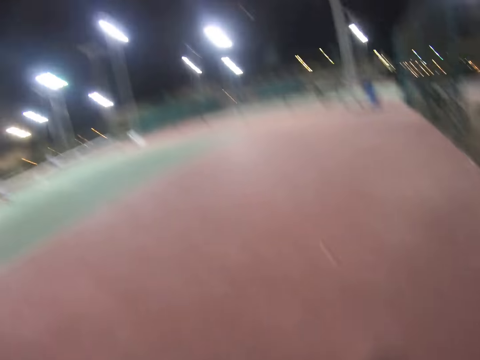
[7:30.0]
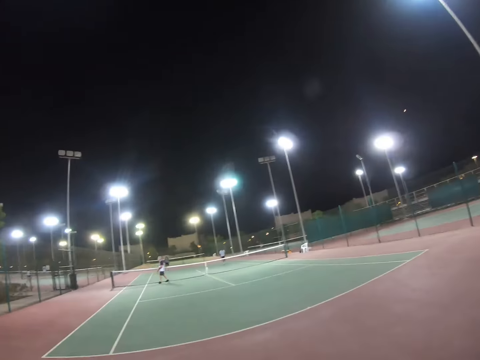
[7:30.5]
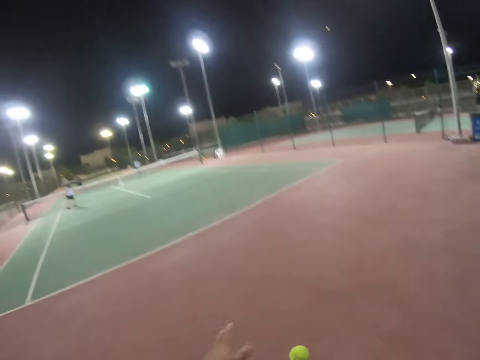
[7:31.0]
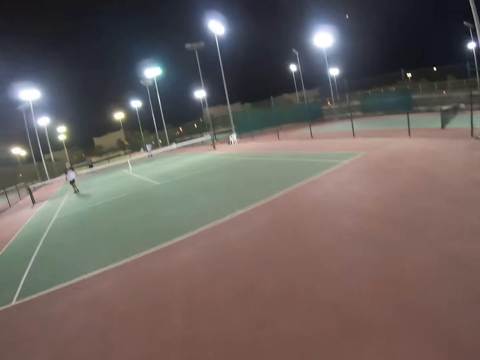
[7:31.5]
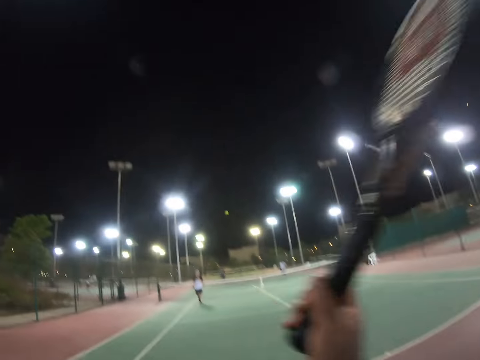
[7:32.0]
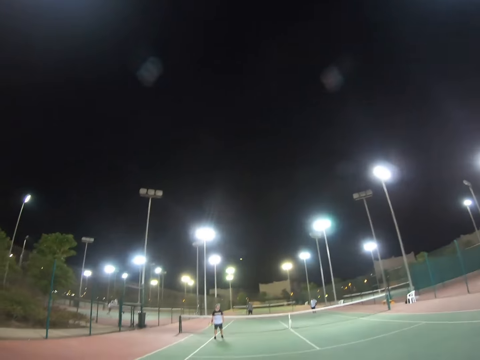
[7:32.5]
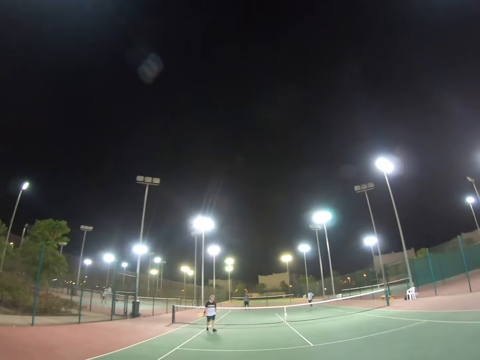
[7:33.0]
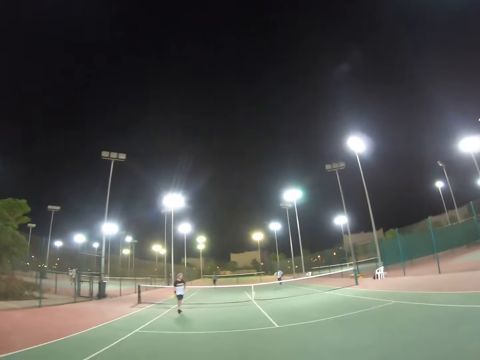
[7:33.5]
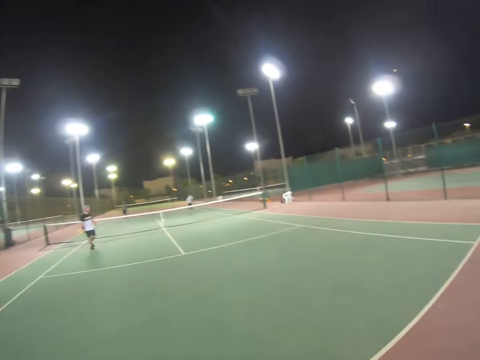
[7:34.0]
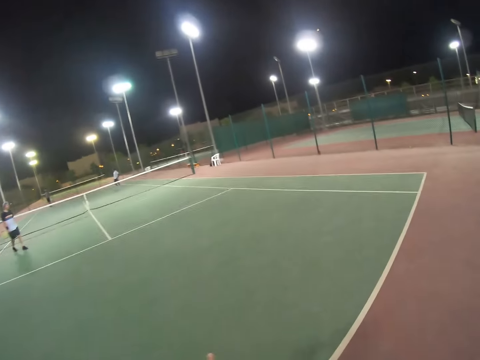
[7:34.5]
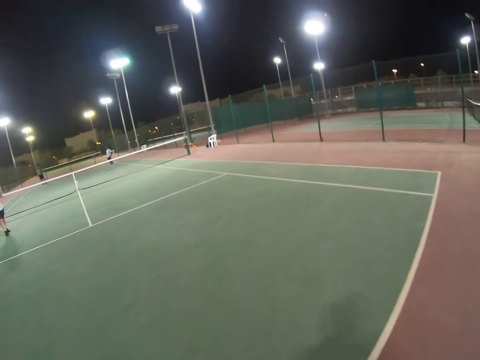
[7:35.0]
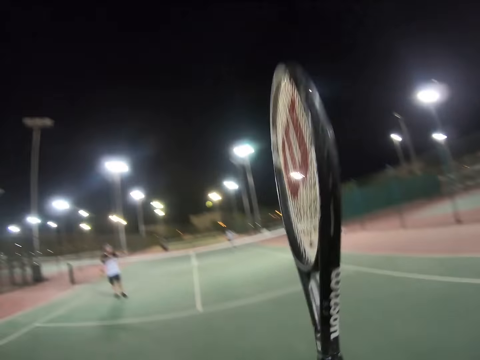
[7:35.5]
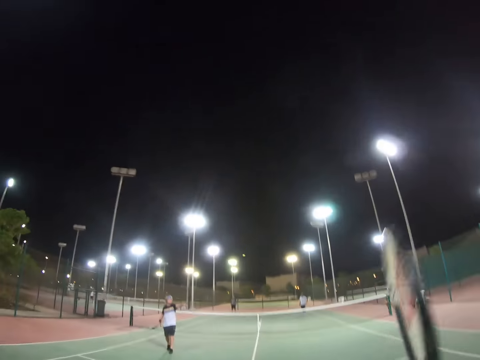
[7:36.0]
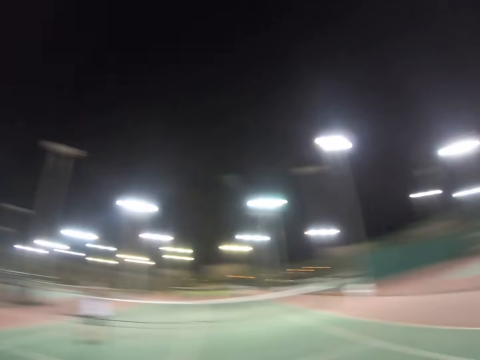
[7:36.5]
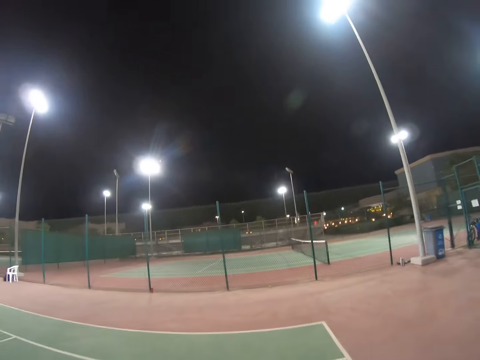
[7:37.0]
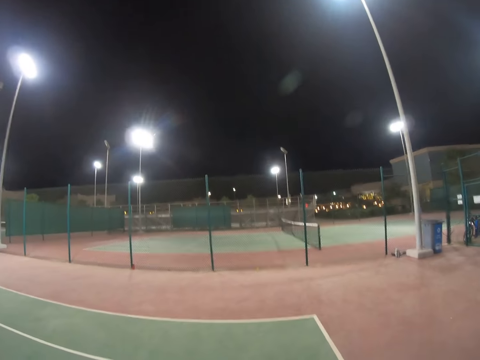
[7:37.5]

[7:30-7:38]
The camera wearer picks up the ball from the ground. They walk in the field, racket in hand, and raise the racket. A man walks. The camera wearer hits the ball to another man. They walk in the field, racket in hand. They raise the racket. They hit the ball to the other man.

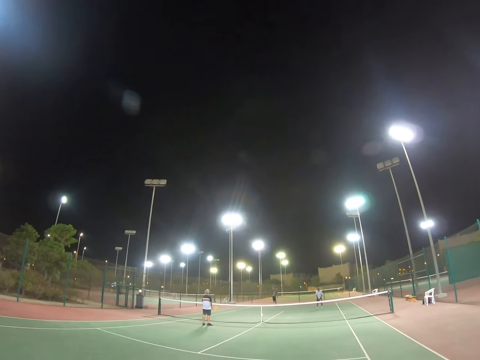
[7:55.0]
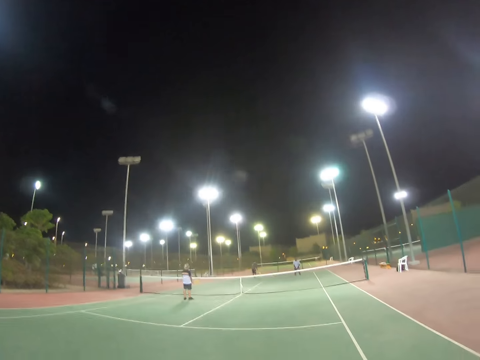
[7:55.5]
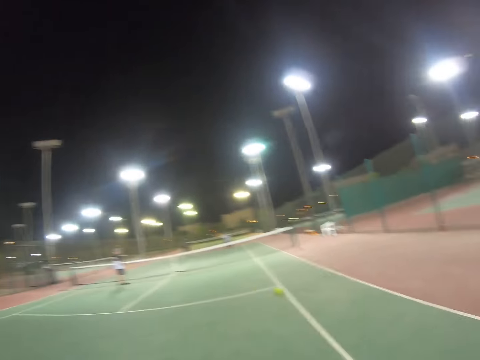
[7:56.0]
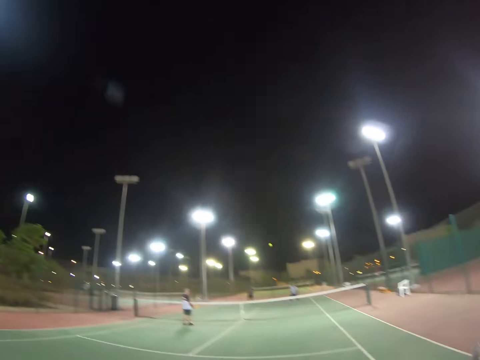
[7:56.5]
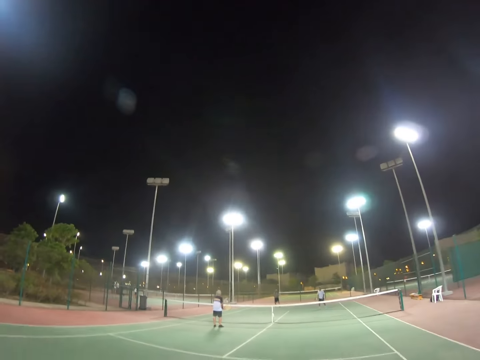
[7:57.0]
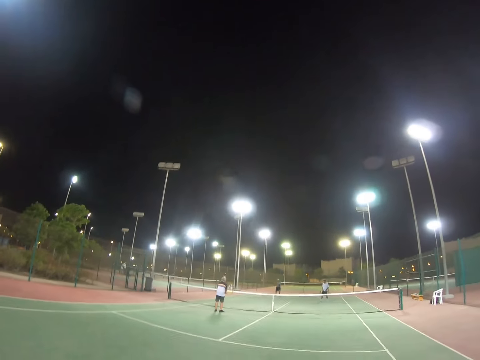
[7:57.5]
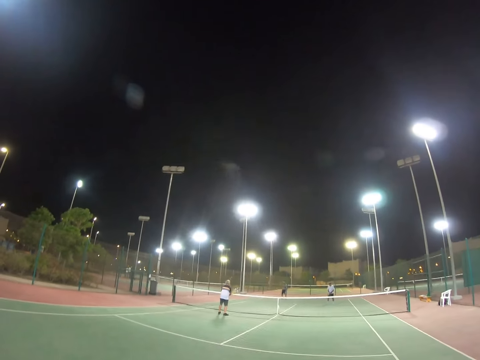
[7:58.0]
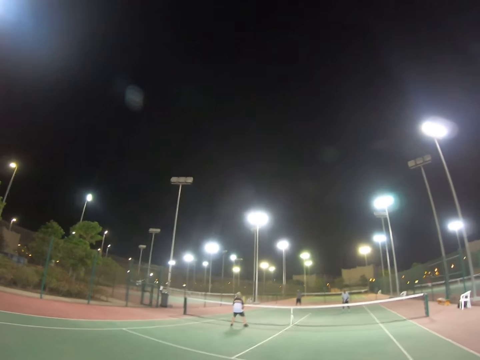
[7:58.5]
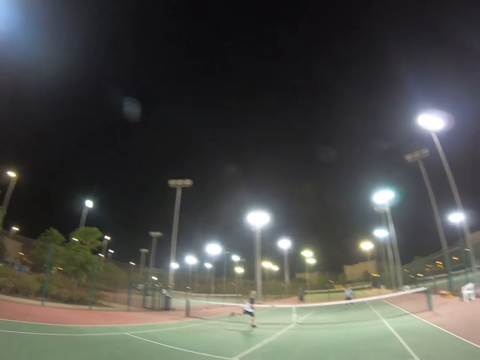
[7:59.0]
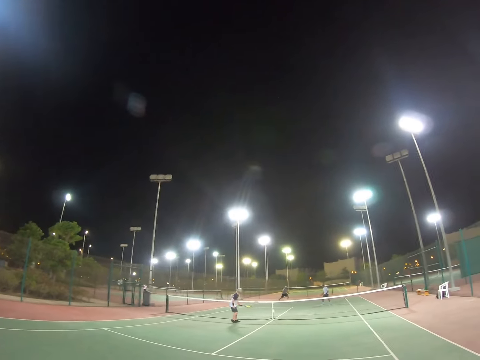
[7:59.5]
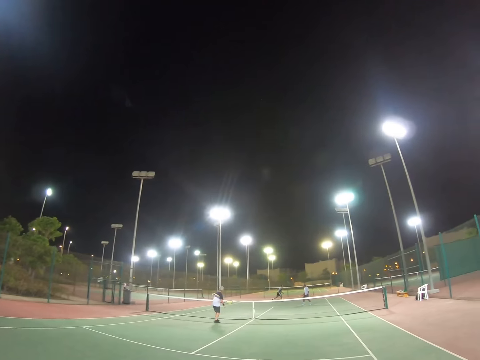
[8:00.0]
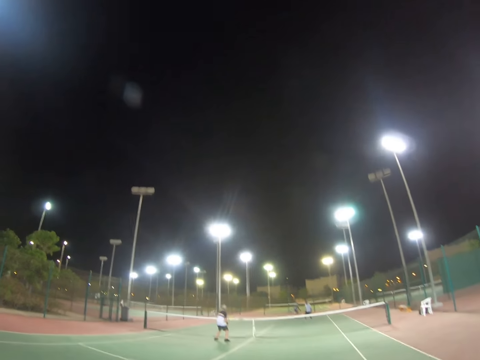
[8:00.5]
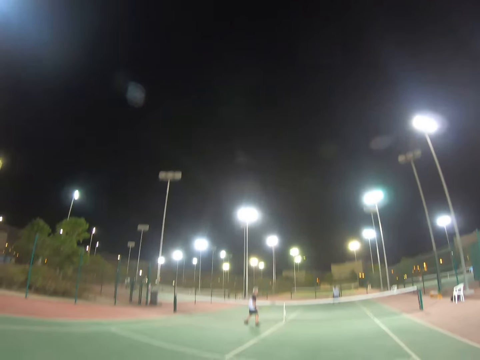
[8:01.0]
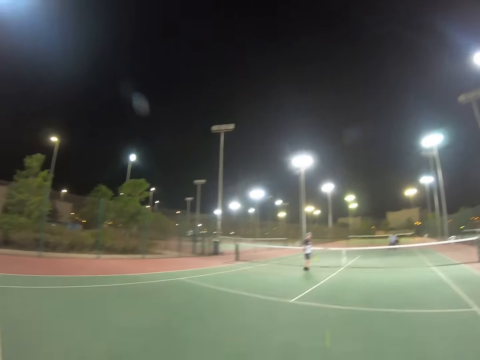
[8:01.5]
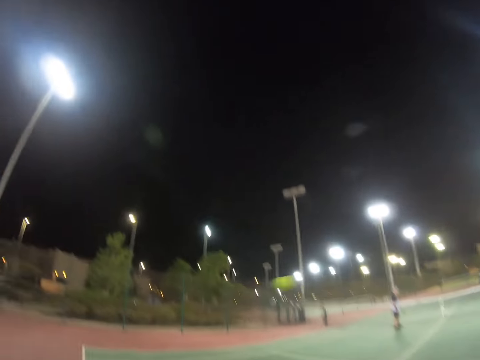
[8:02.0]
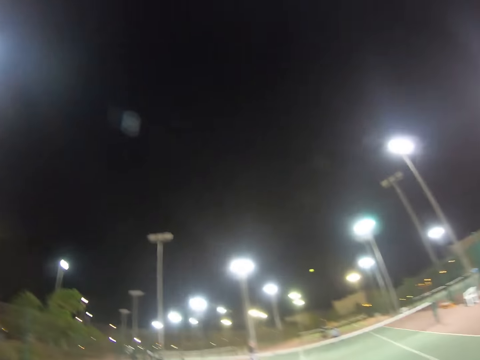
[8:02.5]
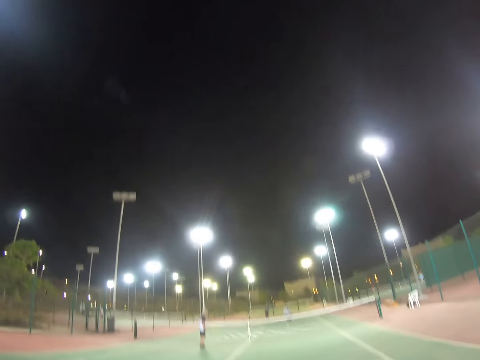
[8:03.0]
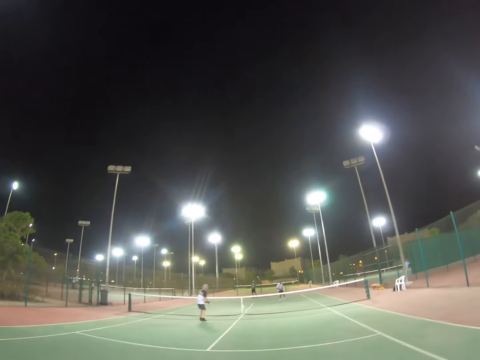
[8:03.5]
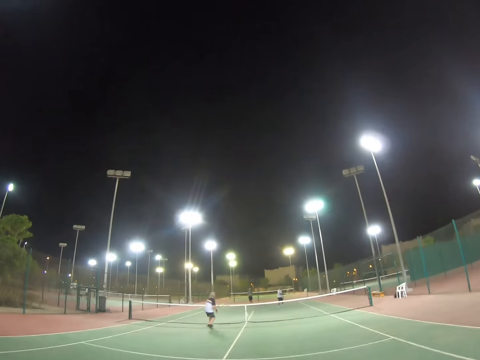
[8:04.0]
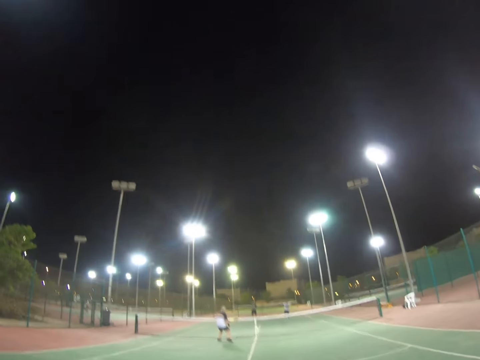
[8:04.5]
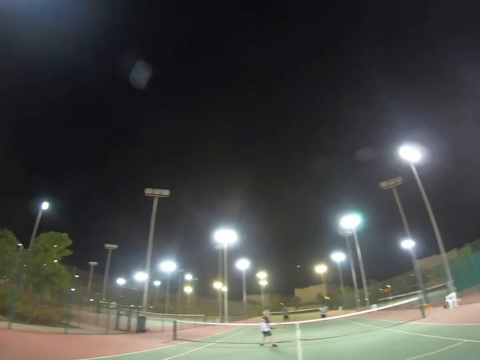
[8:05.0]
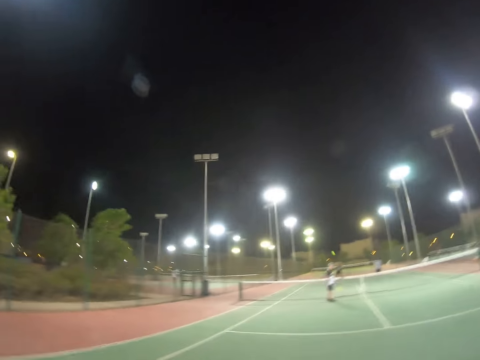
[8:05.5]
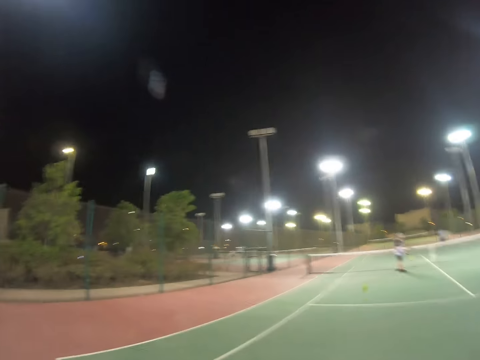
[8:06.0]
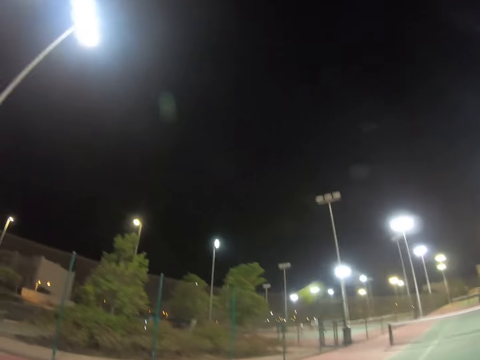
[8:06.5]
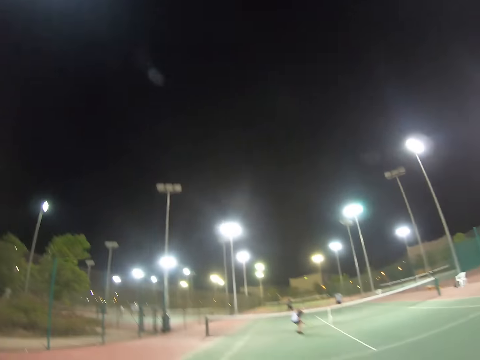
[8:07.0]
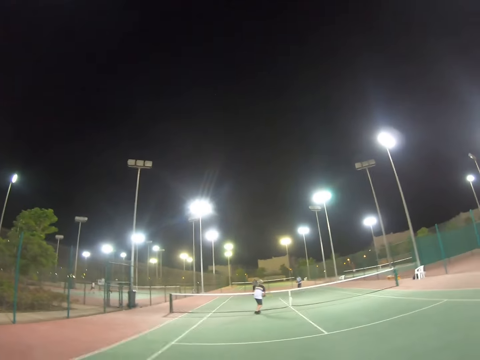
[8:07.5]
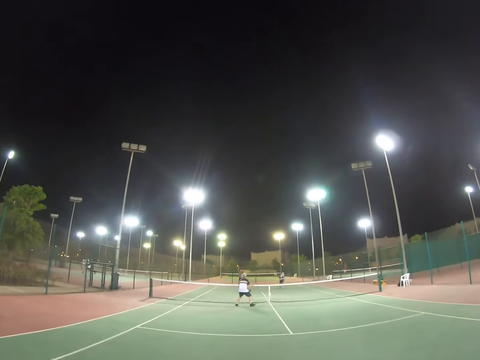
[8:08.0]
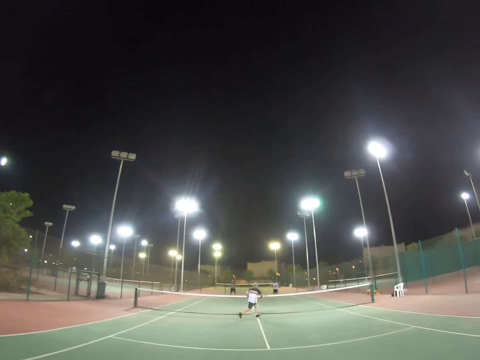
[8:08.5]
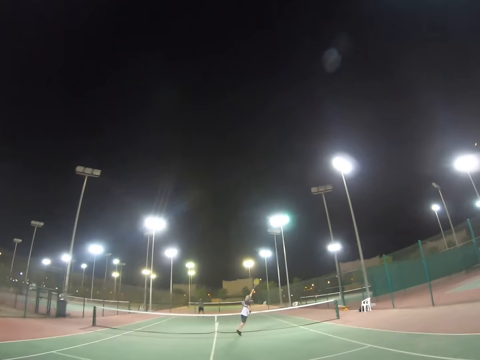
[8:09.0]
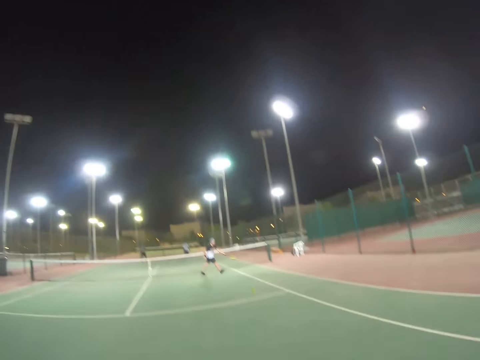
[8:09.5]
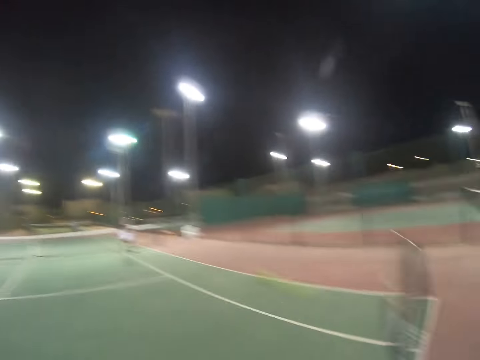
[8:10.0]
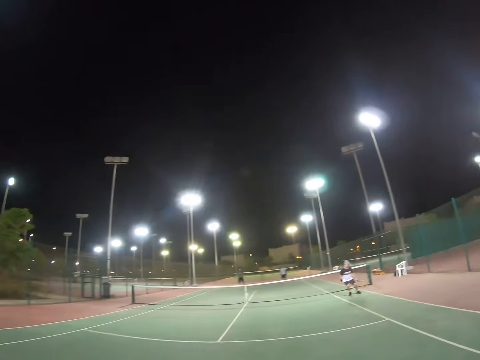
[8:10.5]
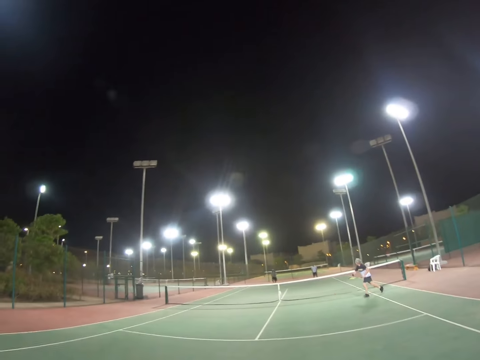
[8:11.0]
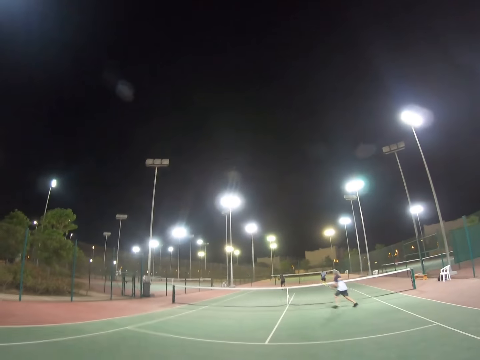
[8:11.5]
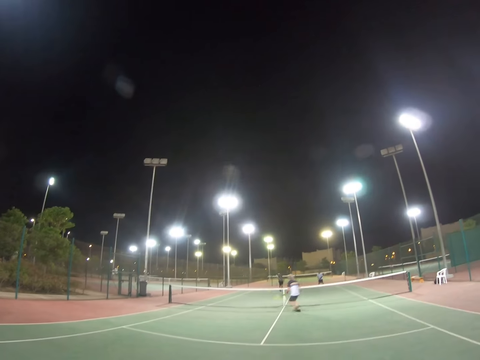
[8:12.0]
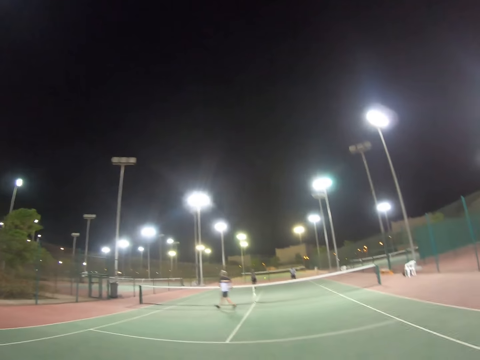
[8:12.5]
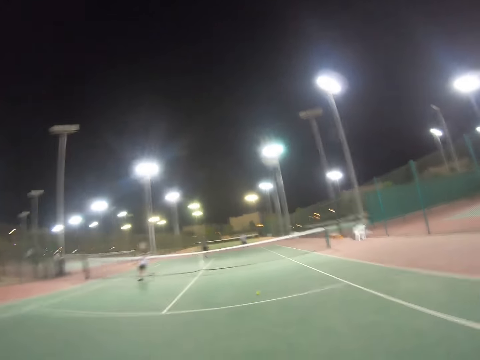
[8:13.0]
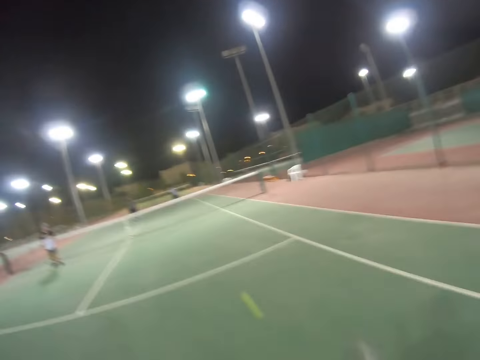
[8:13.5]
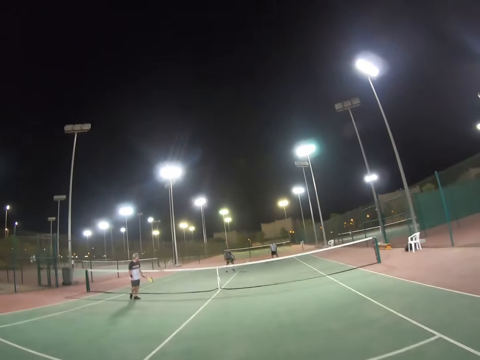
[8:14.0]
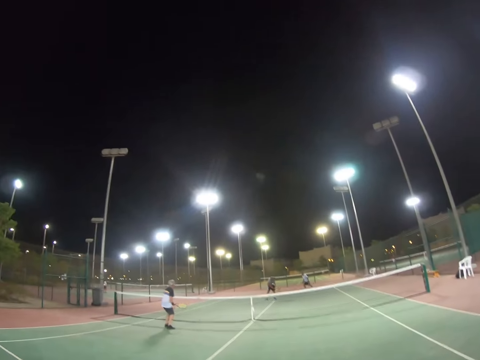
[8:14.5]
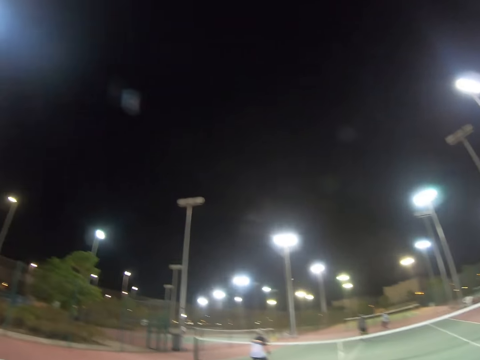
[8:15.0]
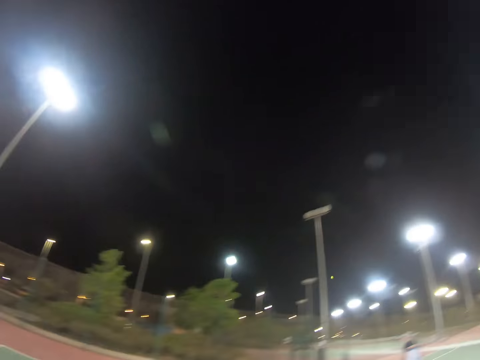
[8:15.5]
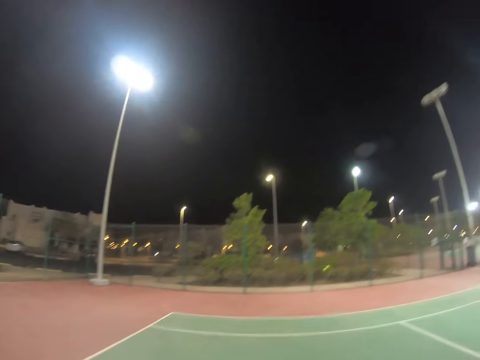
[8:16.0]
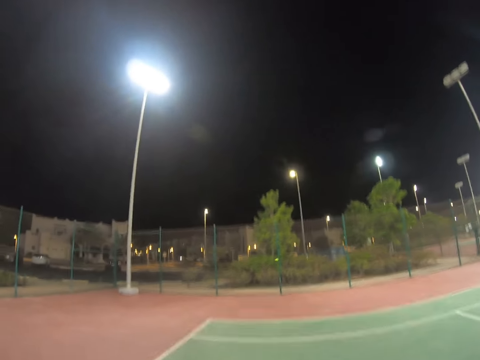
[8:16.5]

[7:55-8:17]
A man throws the ball in the air and hits the ball. The camera wearer hits the ball. The man hits the ball. Another man hits the ball. The camera wearer plays with the ball. The first man hits the ball. The camera wearer hits the ball. A third man hits the ball. The camera wearer hits the ball. They play with the ball. The third man hits the ball. The second man runs to the ball. The camera wearer hits the ball. The second man runs. The first man hits the ball. The camera wearer hits the ball. The first man hits the ball.
